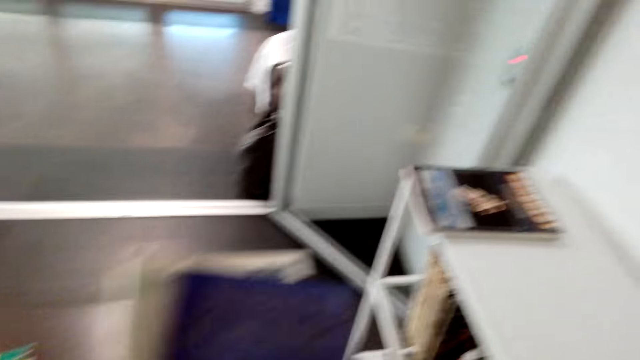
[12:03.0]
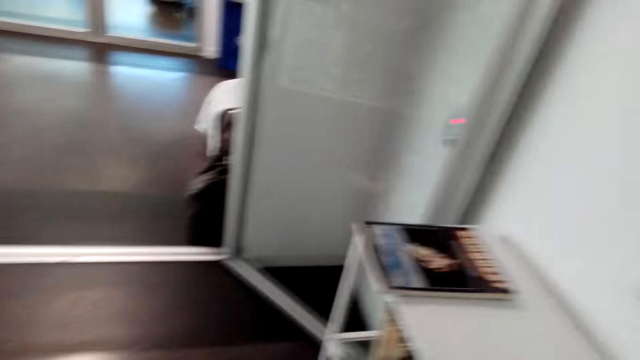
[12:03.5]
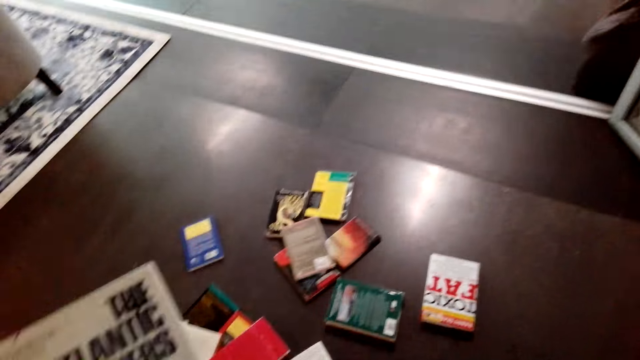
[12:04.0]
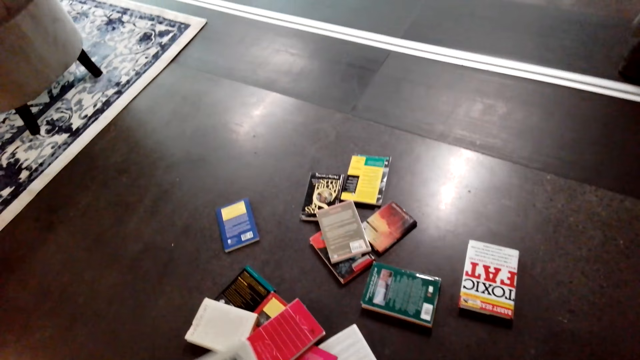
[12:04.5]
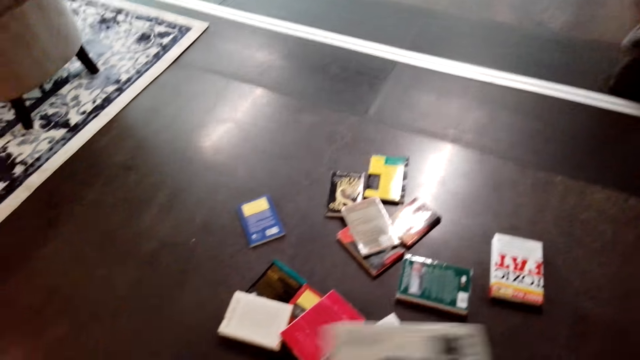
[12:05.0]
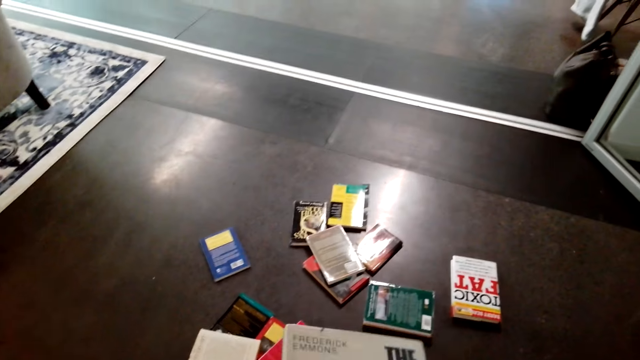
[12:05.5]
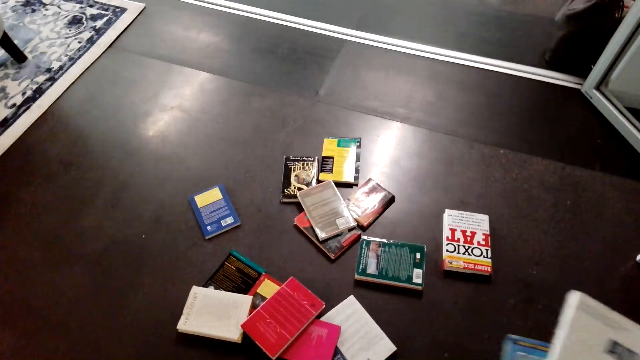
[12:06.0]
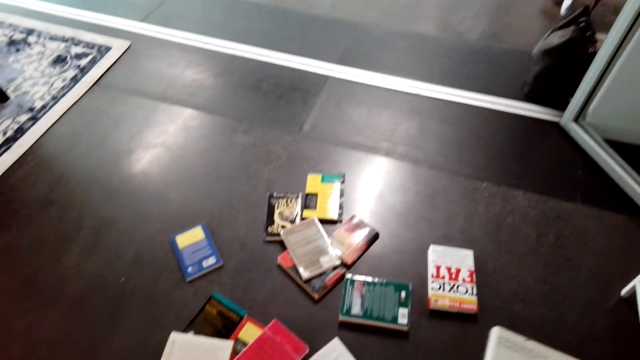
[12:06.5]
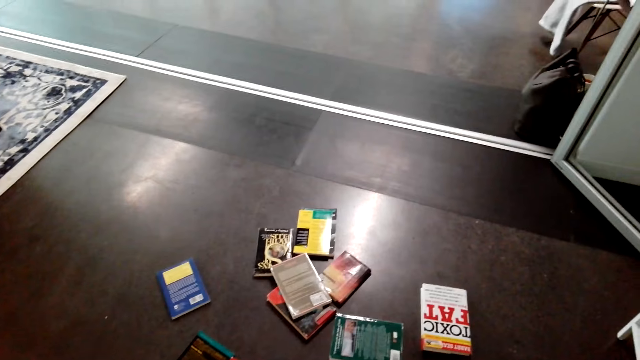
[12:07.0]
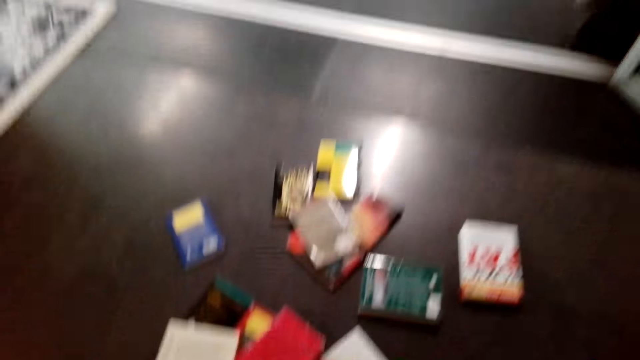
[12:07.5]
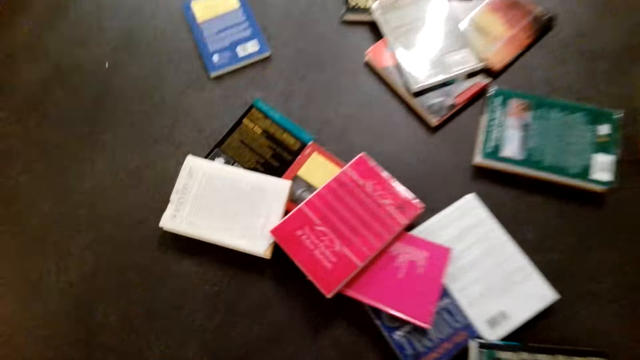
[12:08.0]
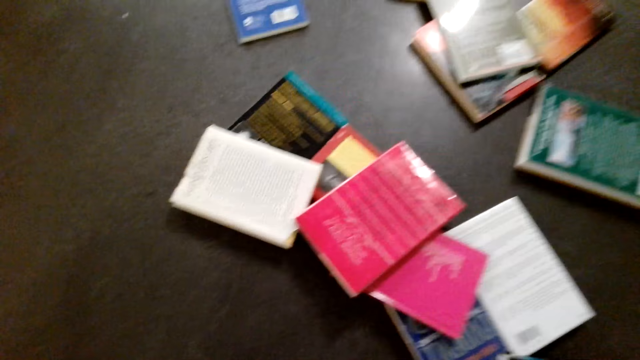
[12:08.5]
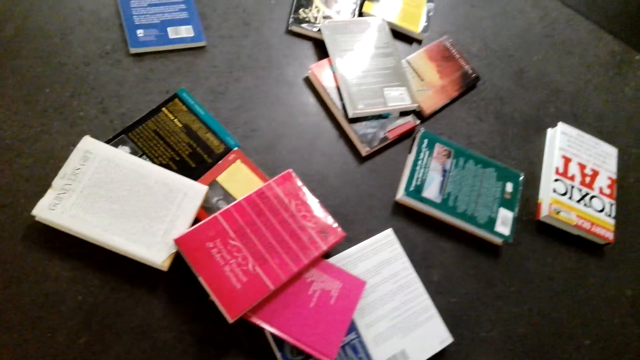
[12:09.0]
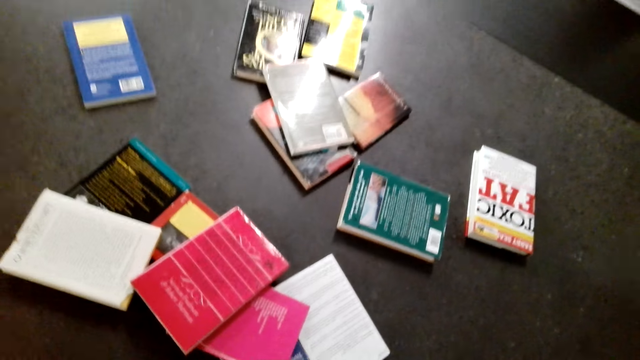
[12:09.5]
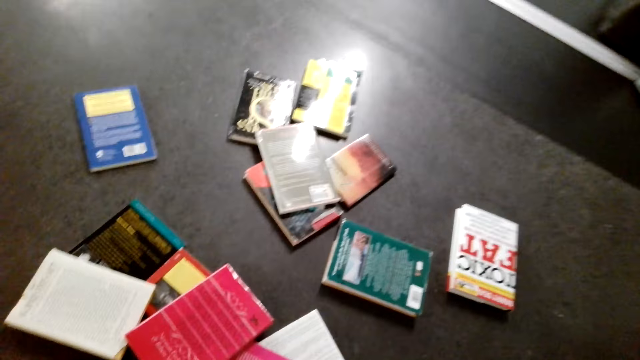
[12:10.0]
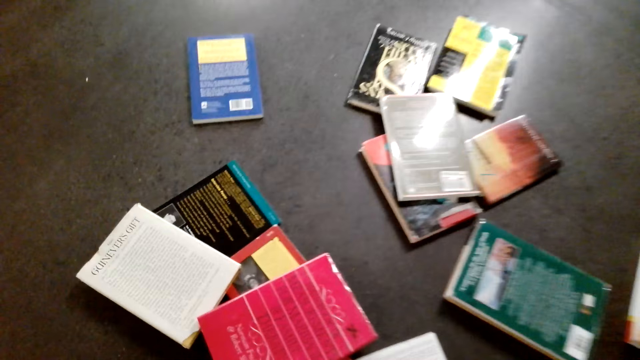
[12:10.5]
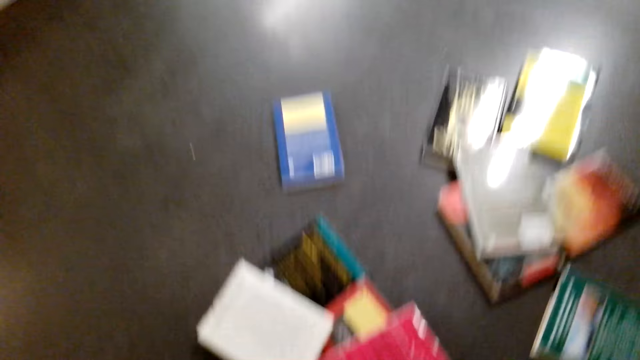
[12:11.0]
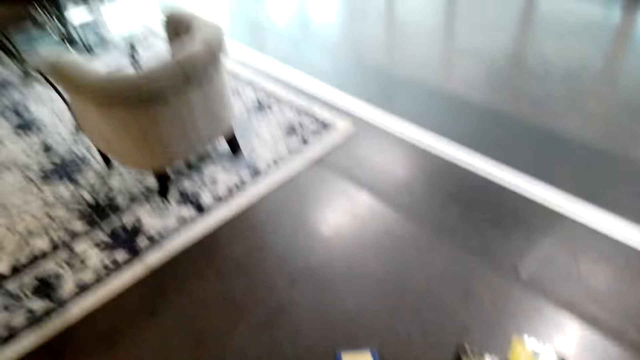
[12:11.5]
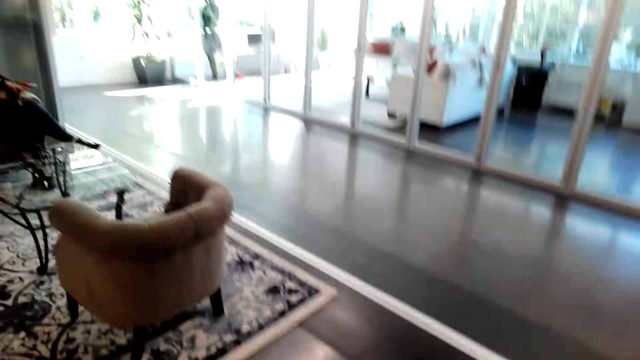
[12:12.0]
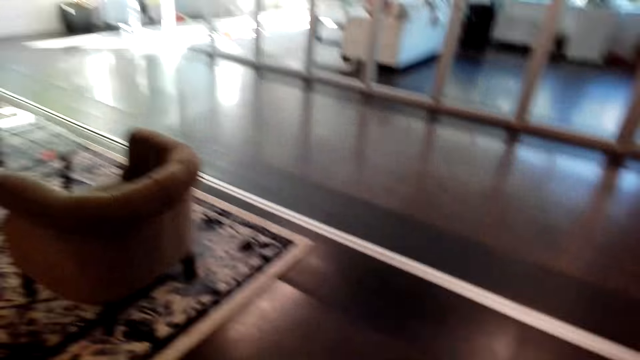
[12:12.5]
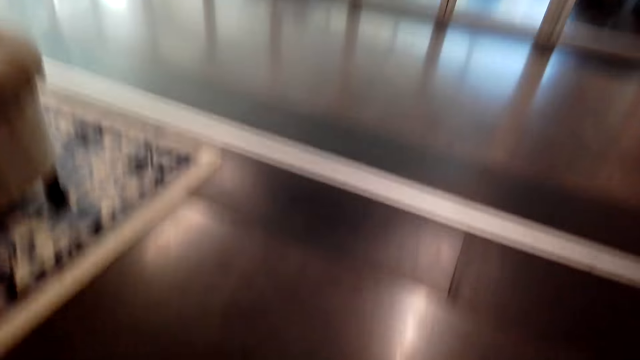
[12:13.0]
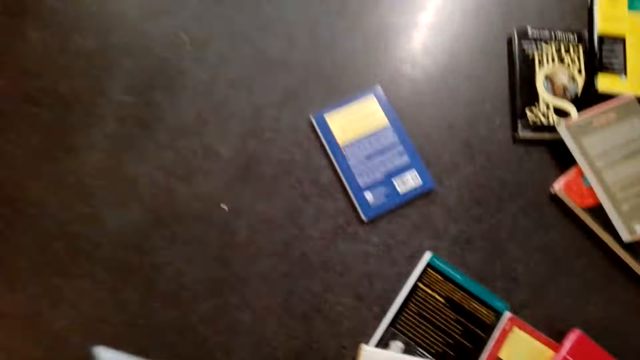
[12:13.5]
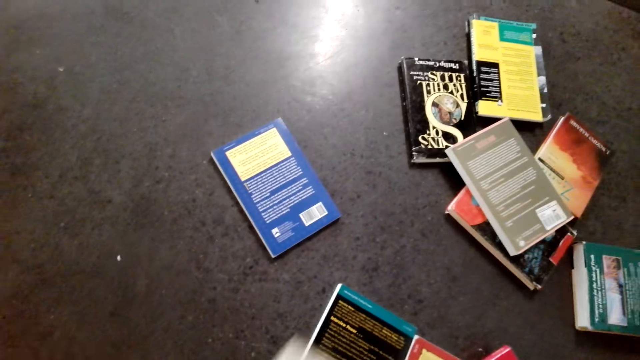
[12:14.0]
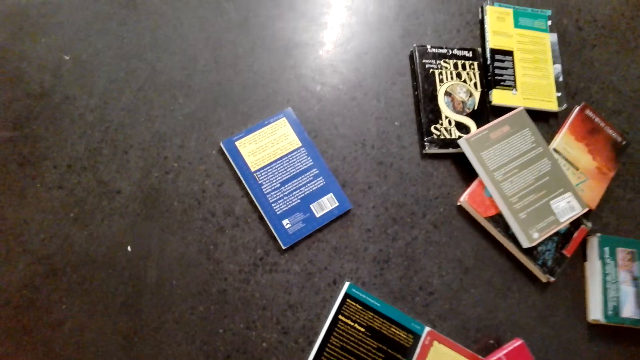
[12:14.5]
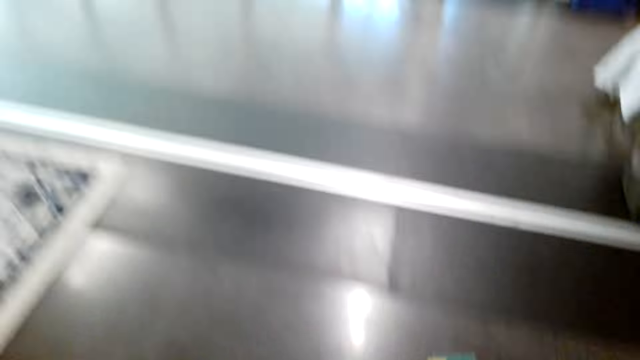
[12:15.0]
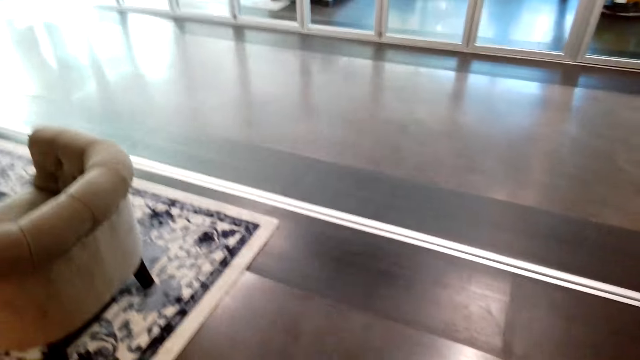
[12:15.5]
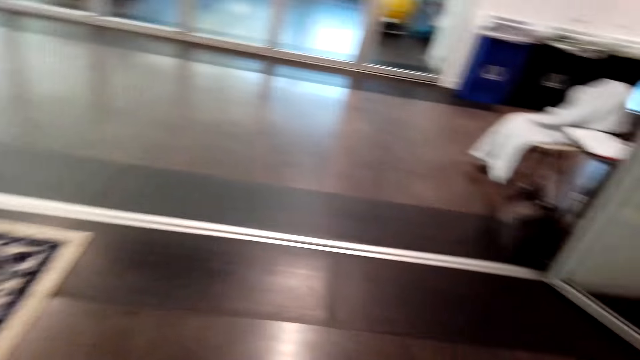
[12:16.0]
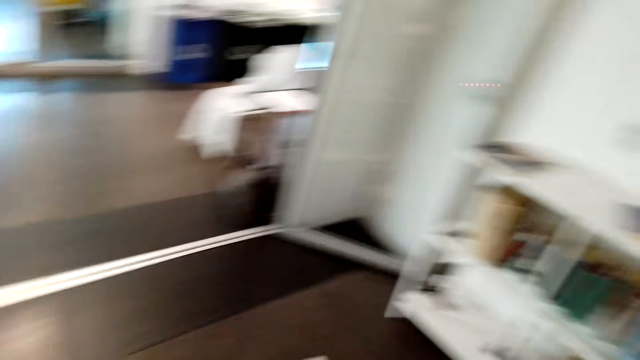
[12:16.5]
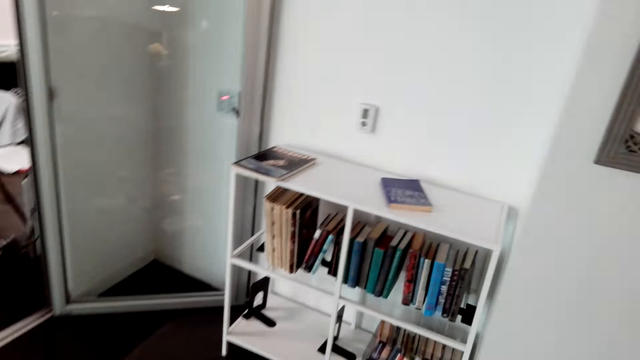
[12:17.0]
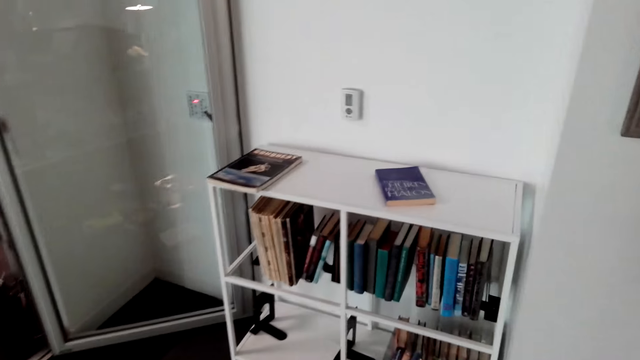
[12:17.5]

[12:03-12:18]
The camera wearer picks up a book from the floor.

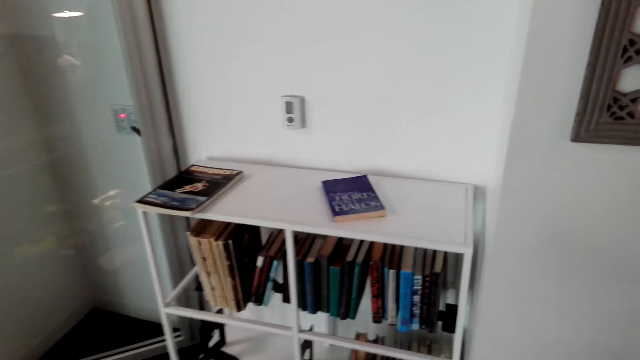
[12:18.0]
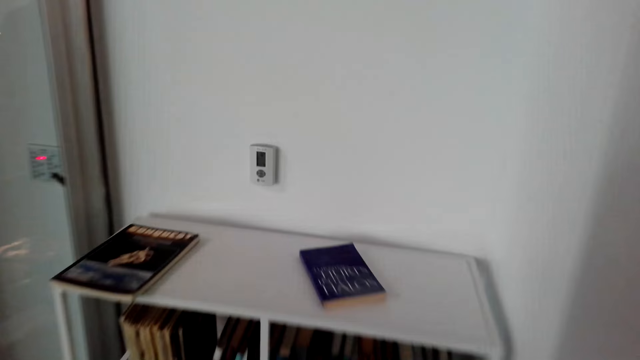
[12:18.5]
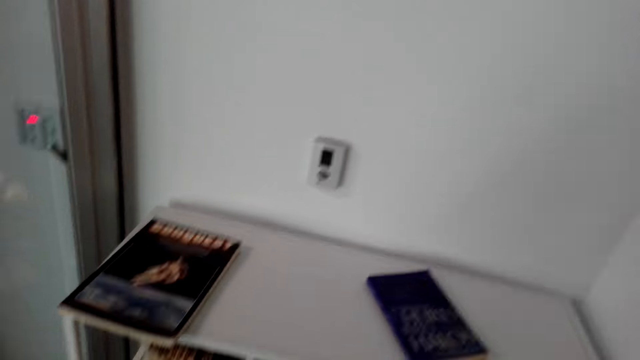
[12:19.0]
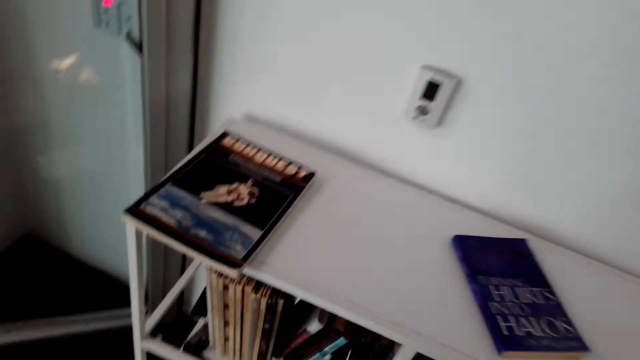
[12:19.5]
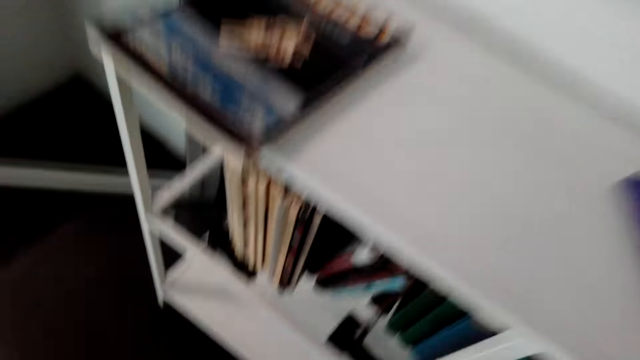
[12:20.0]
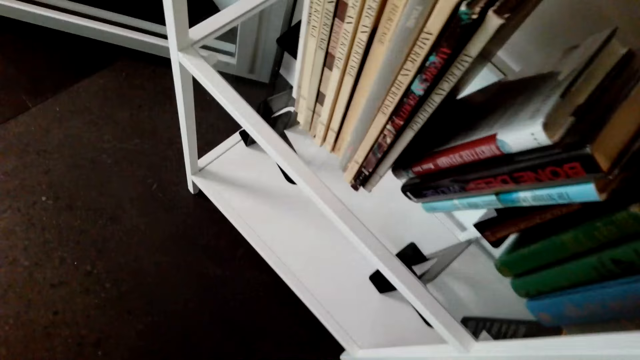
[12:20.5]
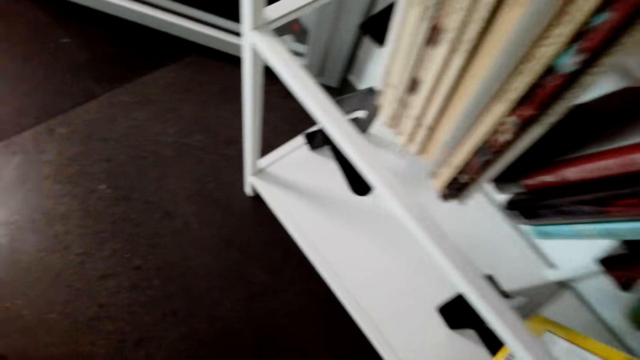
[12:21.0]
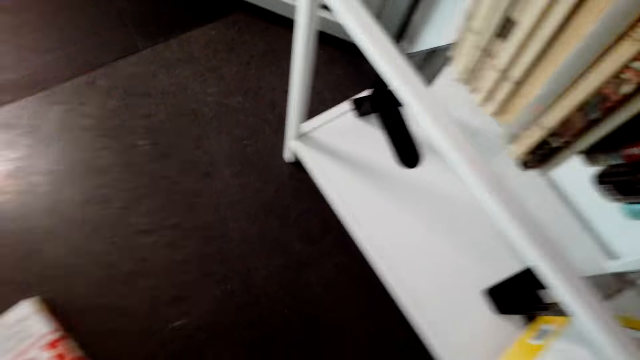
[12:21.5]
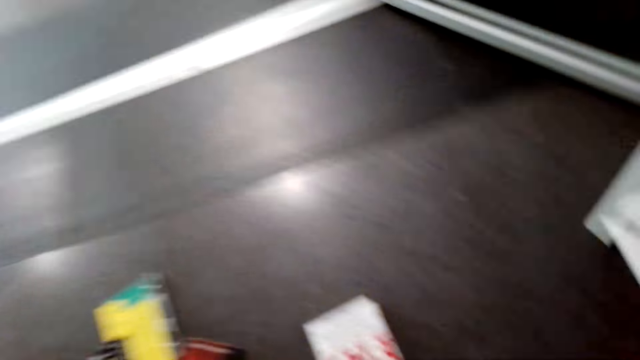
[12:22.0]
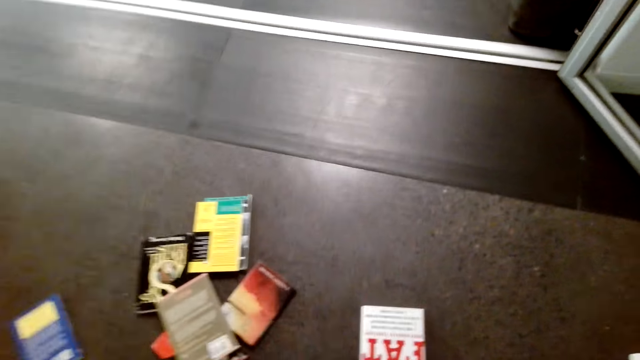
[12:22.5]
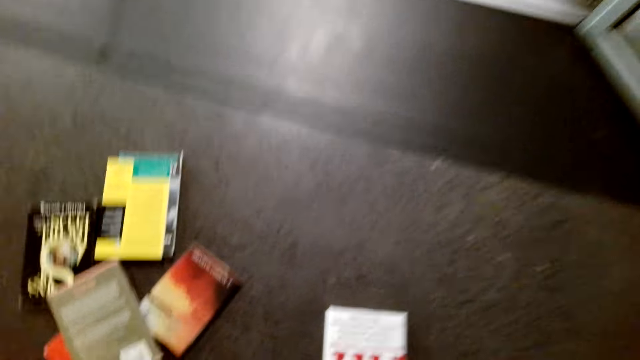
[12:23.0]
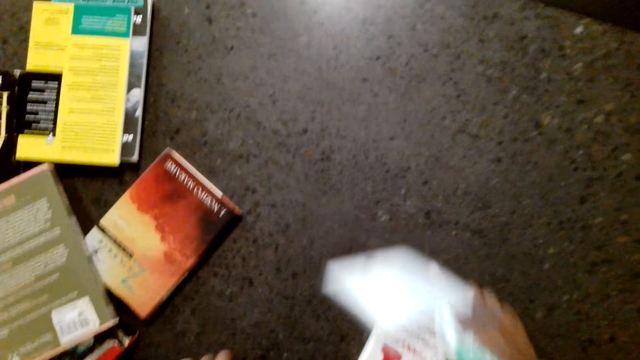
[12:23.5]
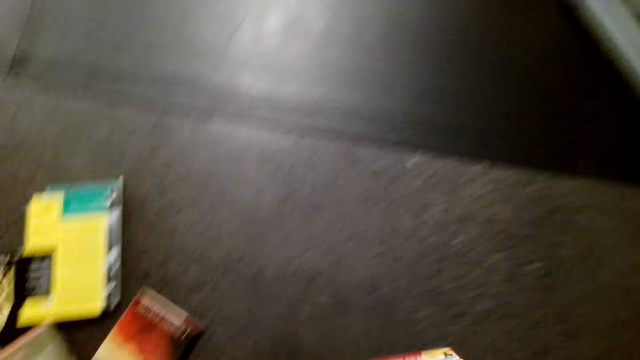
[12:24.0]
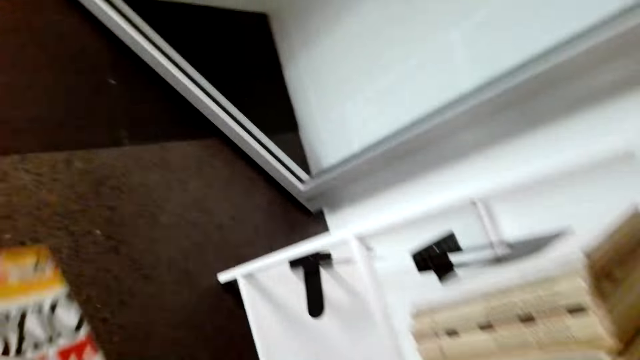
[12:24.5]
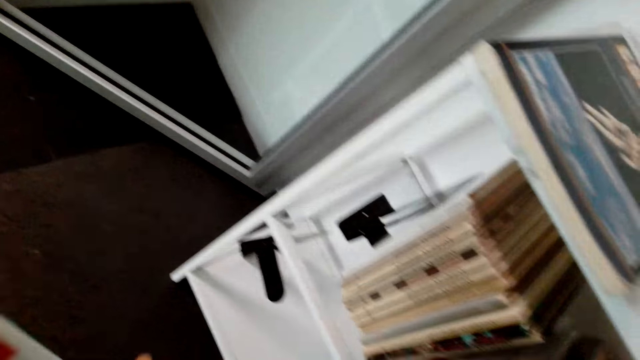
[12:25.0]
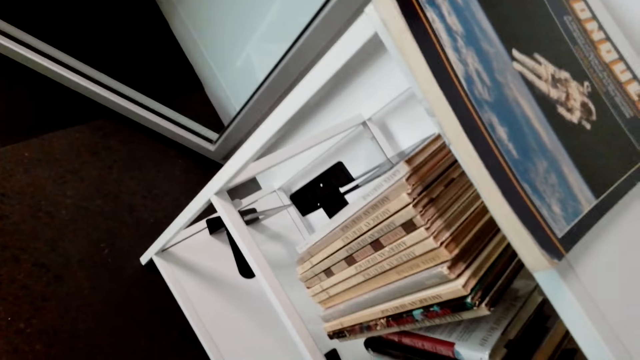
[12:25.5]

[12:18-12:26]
The camera wearer arranges a book on the shelf. They pick up a book from the floor.
